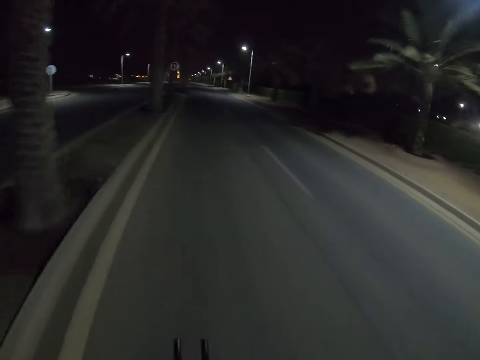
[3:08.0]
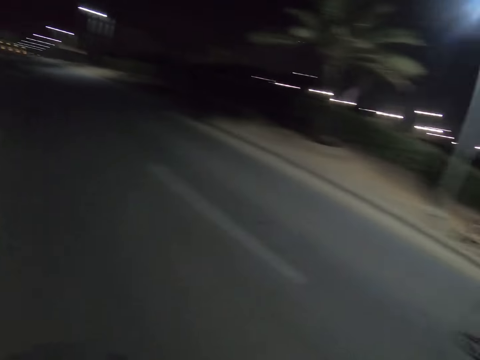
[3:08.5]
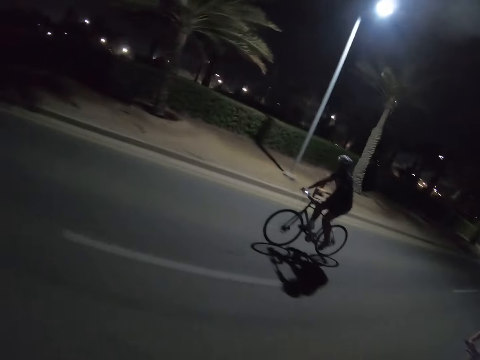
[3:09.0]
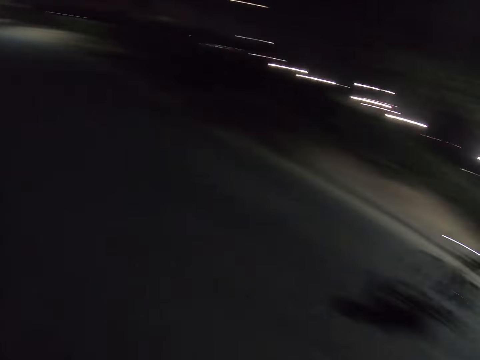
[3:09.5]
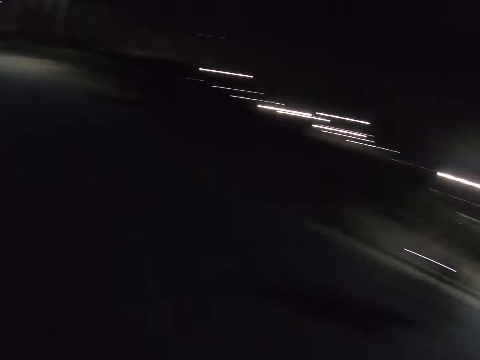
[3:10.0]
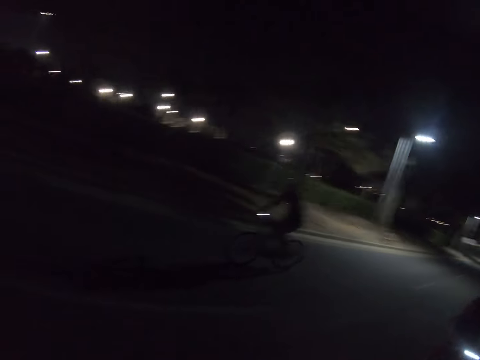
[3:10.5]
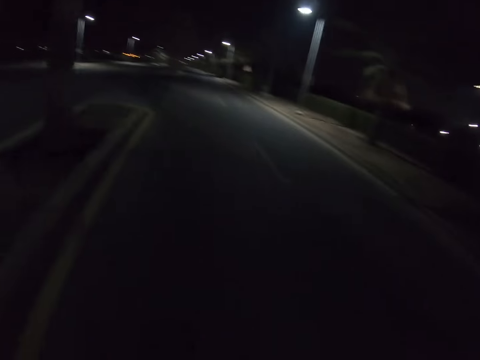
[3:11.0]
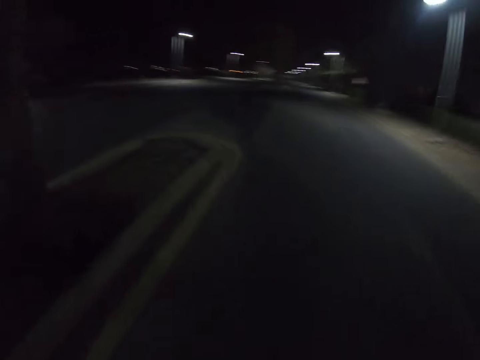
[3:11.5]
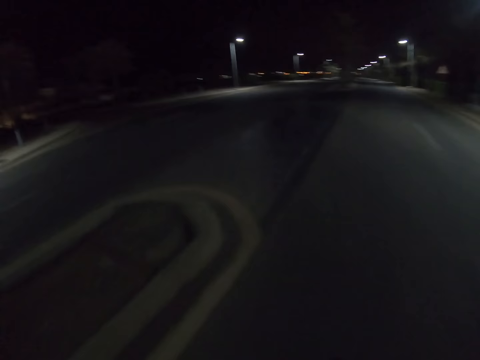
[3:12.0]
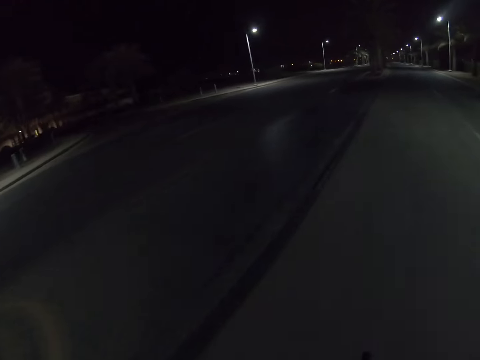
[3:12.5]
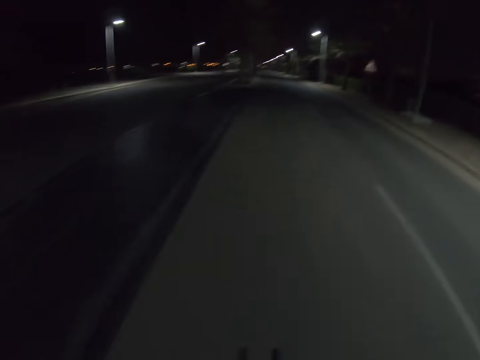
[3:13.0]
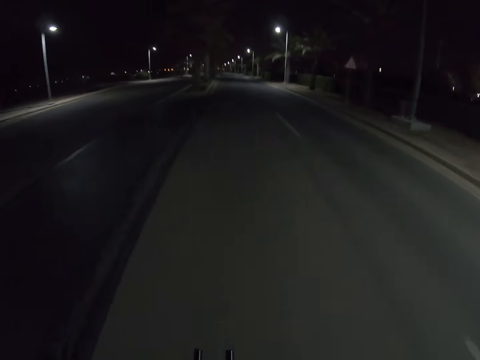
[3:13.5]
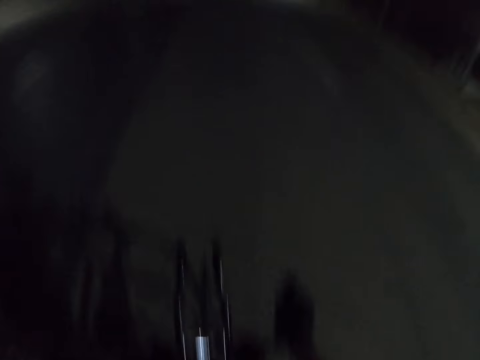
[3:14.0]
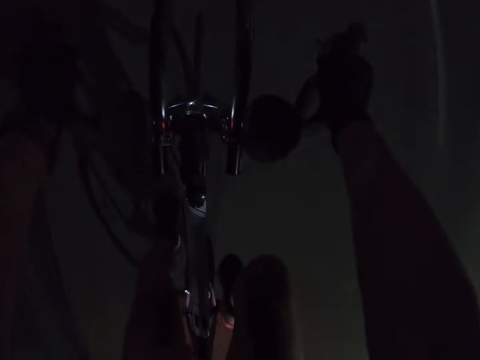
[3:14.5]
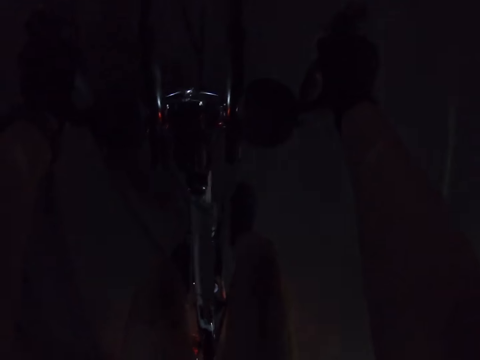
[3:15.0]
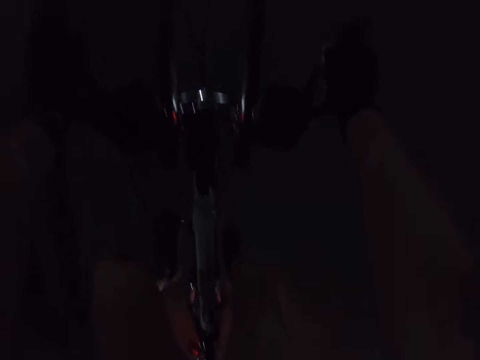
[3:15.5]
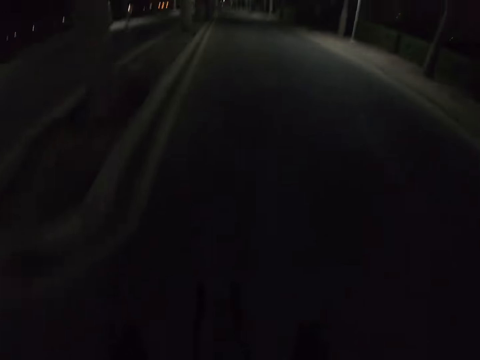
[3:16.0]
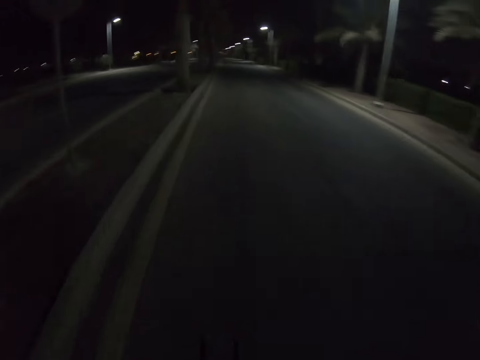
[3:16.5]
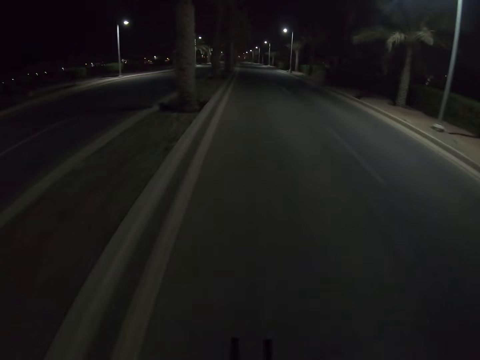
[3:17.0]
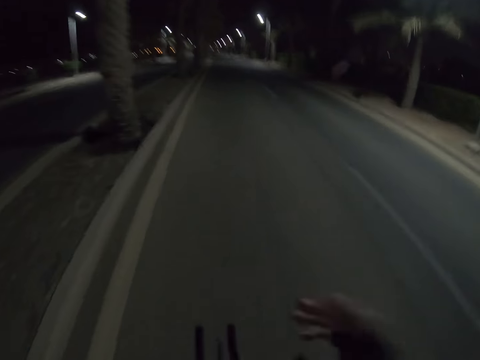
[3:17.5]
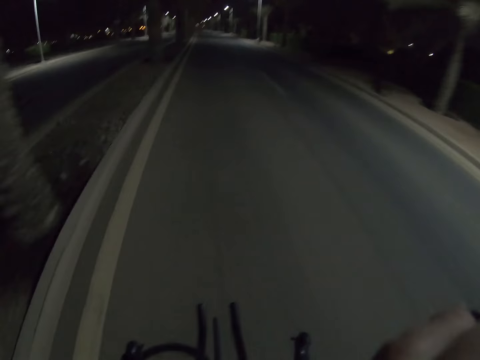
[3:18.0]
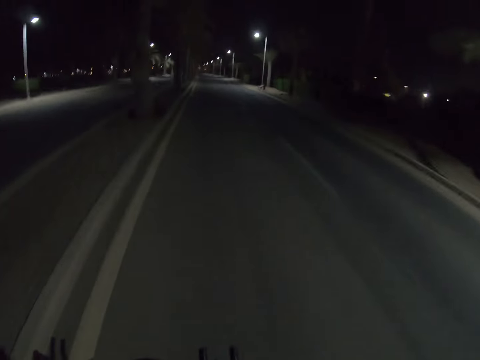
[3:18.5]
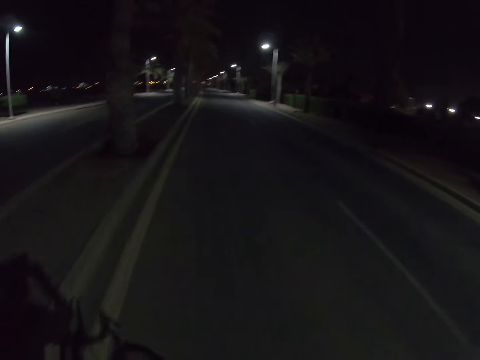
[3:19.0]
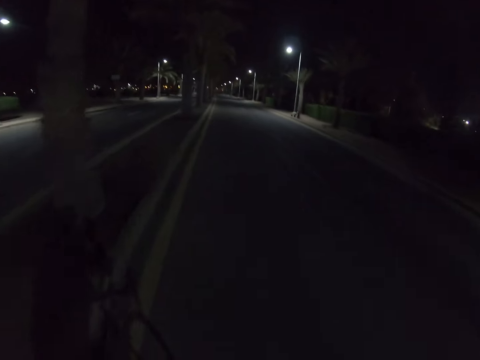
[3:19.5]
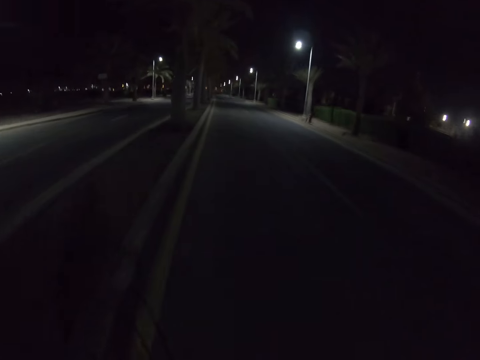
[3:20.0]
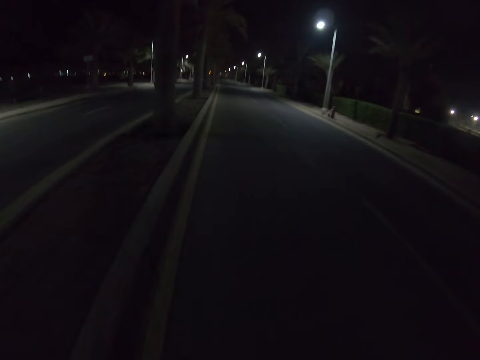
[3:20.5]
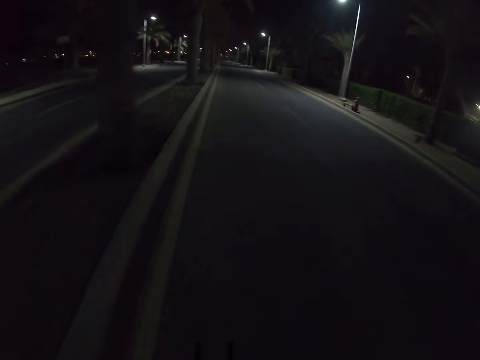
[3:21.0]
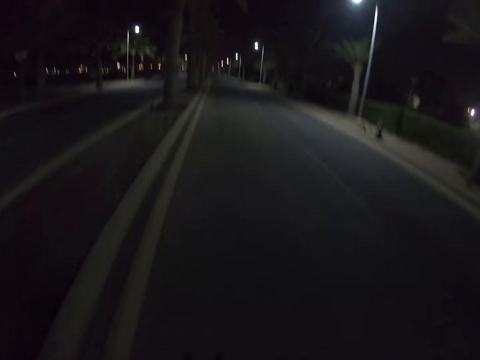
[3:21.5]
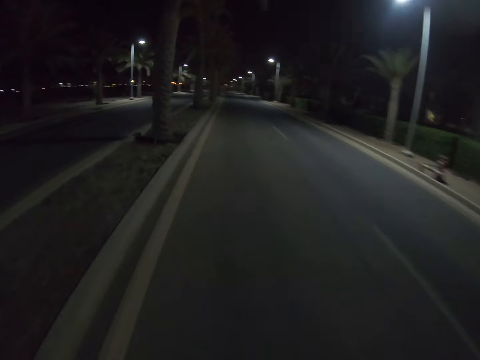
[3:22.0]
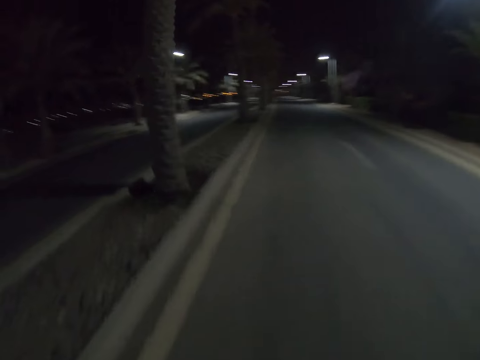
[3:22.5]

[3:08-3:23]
The camera wearer rides a bike and looks at a person. They ride the bike and move a hand to the face.

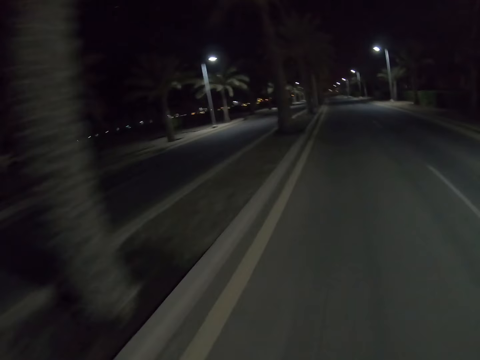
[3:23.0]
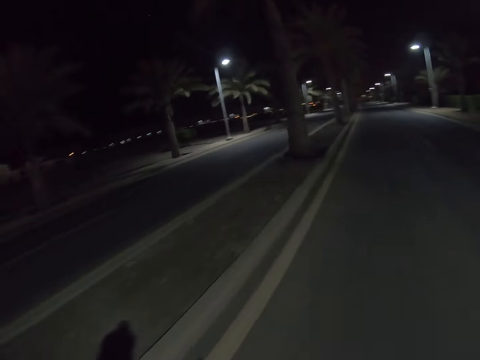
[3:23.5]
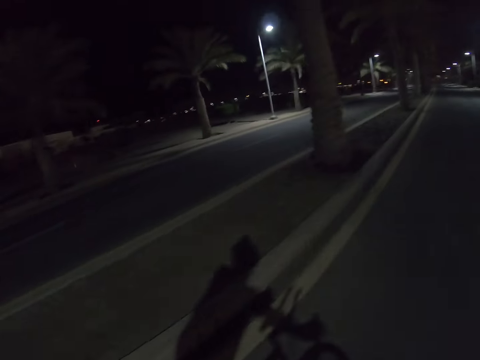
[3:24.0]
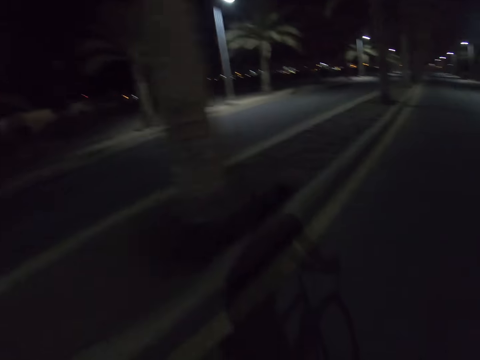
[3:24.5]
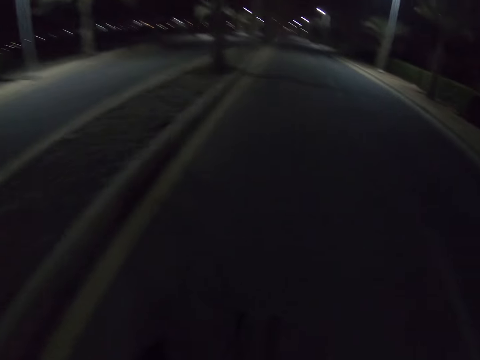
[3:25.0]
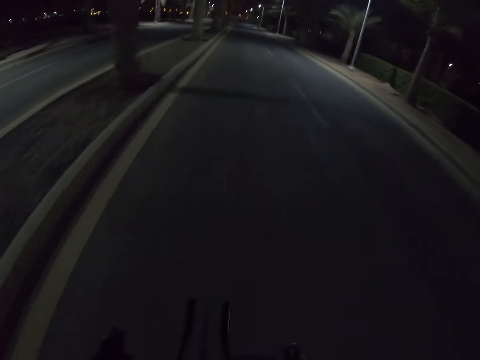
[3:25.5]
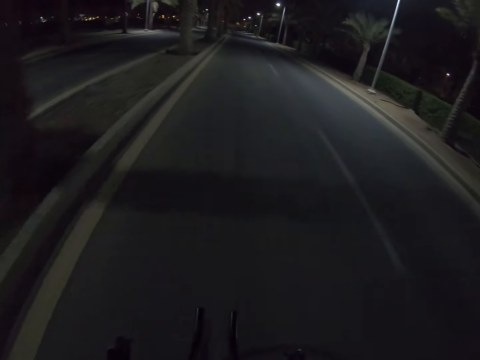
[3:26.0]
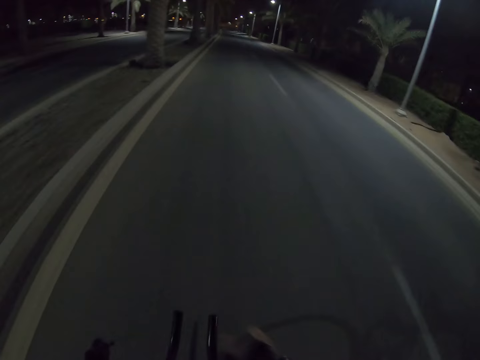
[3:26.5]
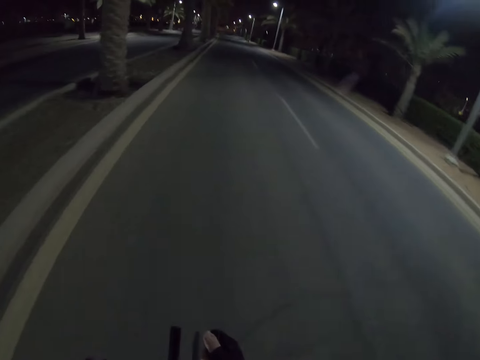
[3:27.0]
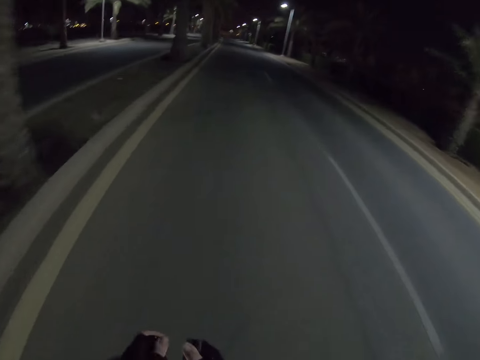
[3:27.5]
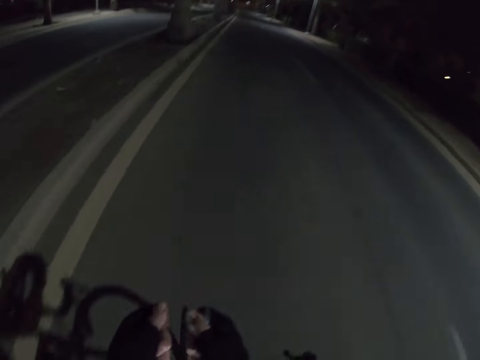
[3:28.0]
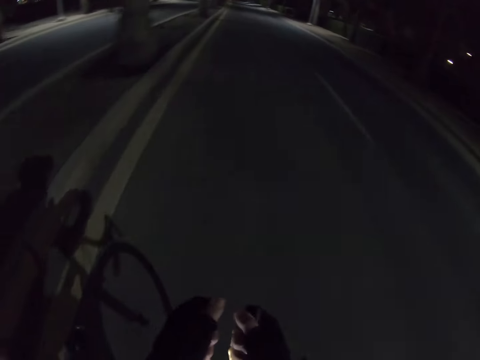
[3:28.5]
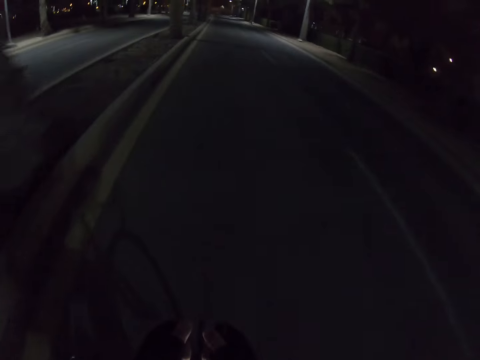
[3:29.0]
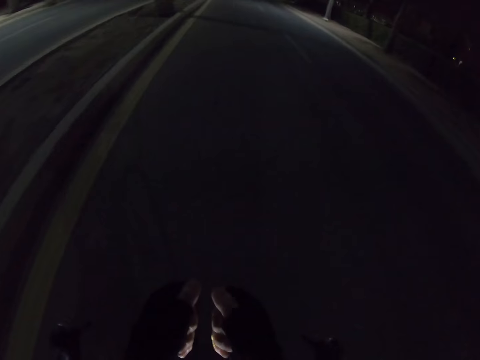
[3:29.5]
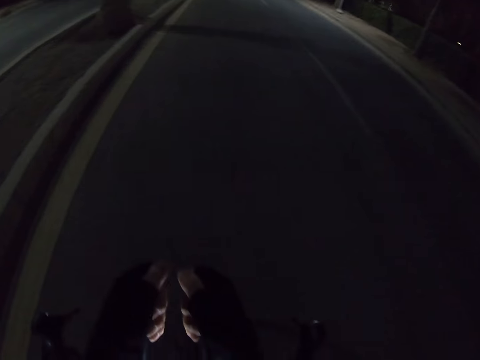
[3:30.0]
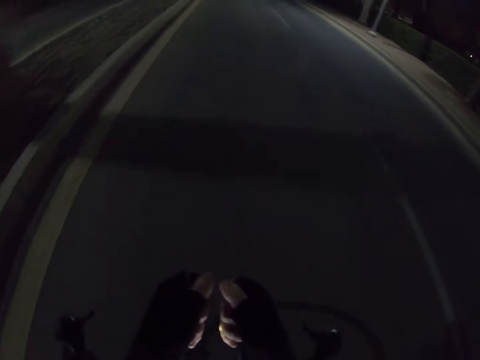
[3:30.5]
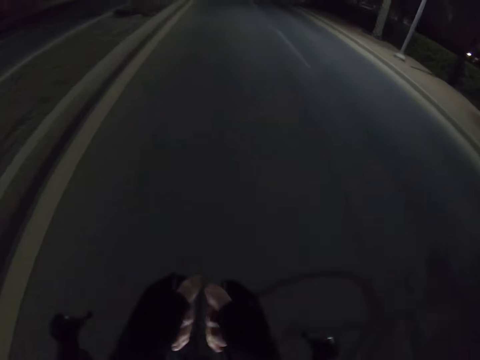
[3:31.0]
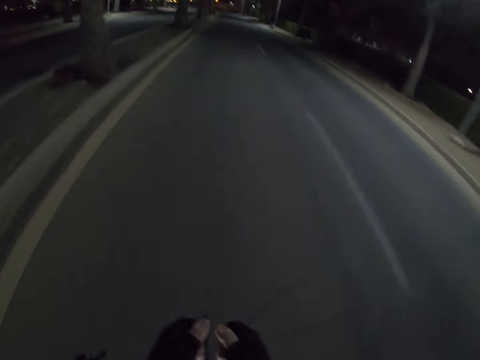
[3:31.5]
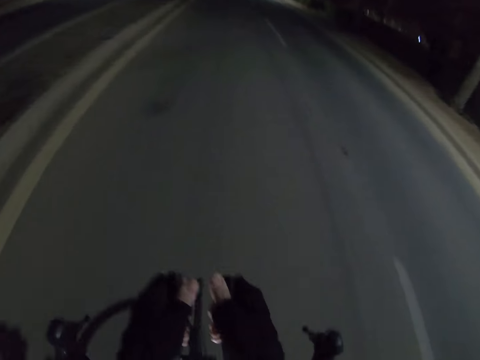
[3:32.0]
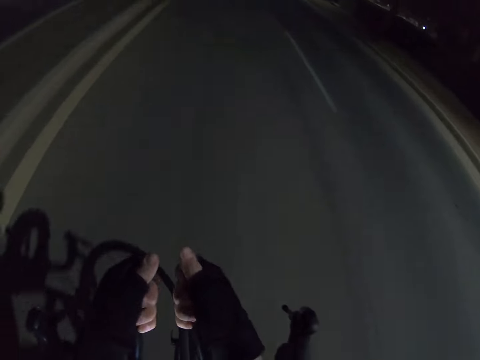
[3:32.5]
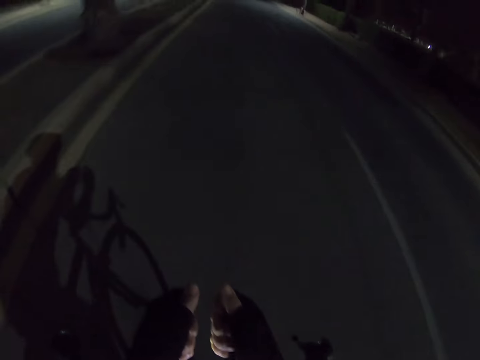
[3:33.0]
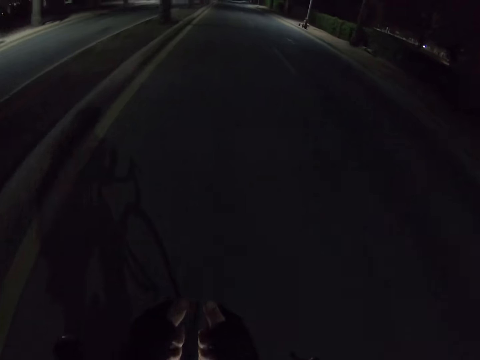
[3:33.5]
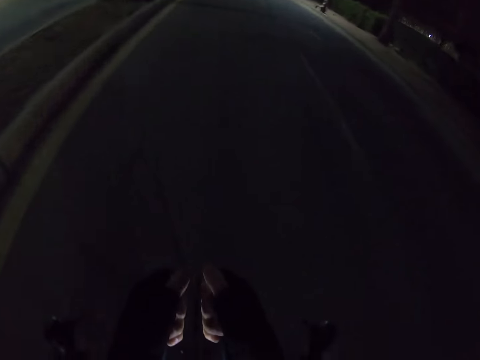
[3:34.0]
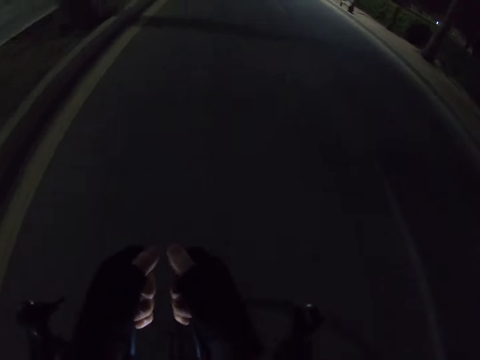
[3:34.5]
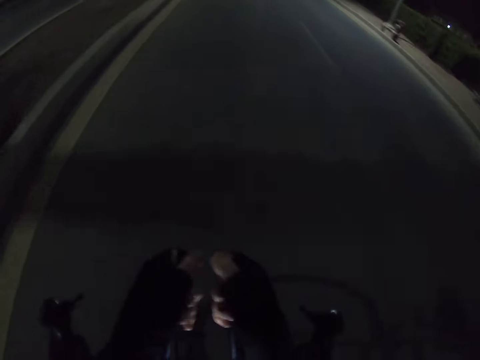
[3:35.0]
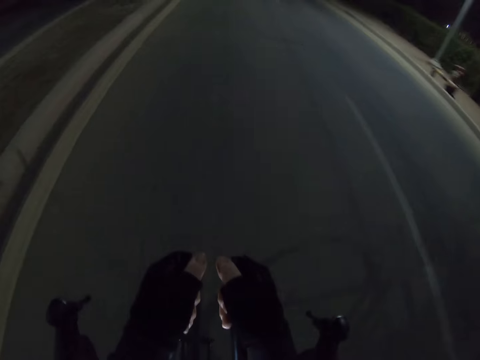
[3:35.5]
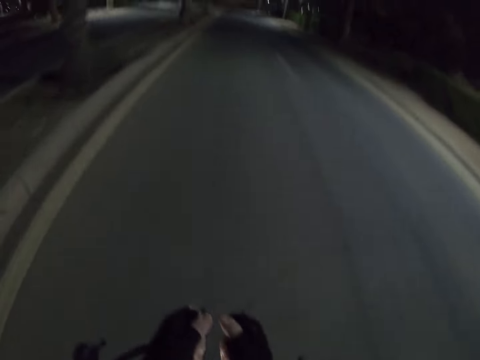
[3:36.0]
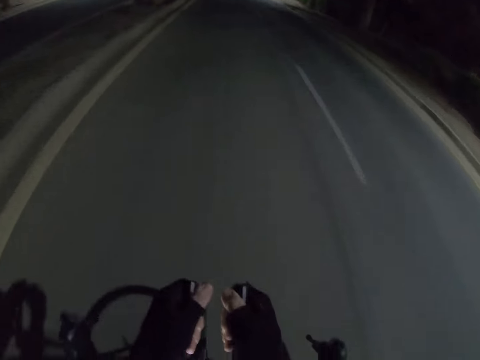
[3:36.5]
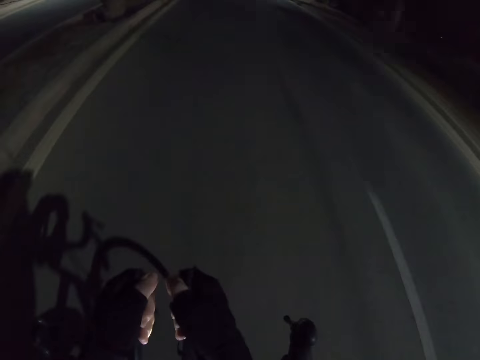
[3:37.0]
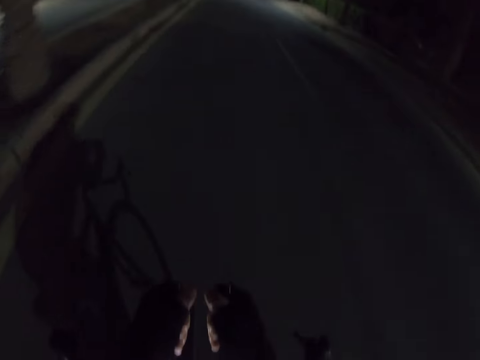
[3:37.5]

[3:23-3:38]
The camera wearer rides a bike and holds metal handles.
